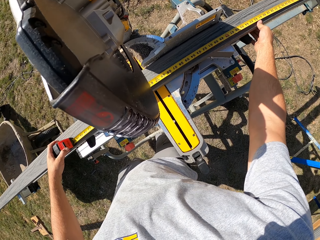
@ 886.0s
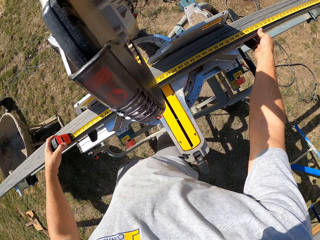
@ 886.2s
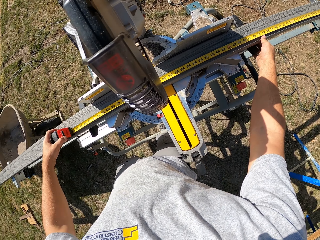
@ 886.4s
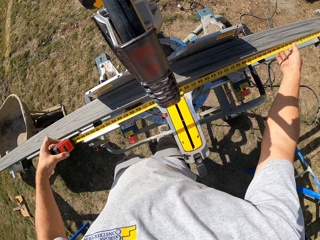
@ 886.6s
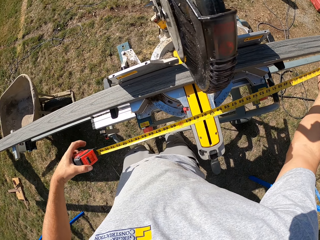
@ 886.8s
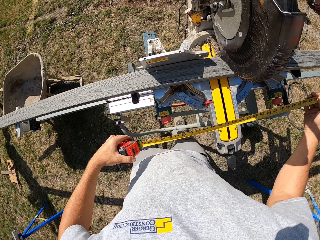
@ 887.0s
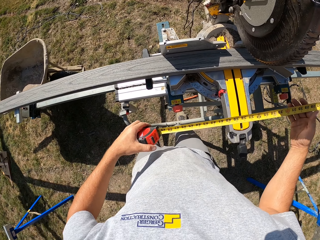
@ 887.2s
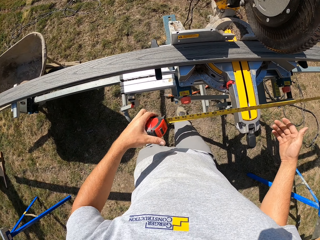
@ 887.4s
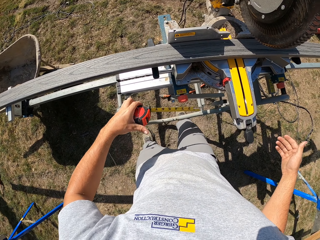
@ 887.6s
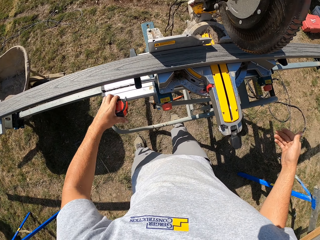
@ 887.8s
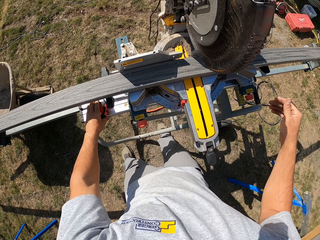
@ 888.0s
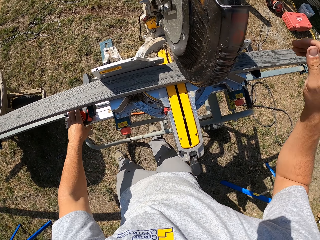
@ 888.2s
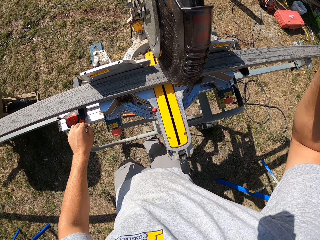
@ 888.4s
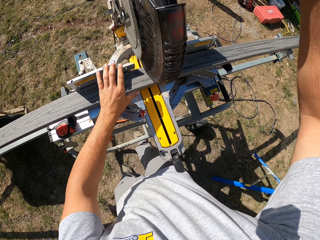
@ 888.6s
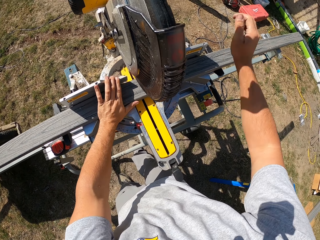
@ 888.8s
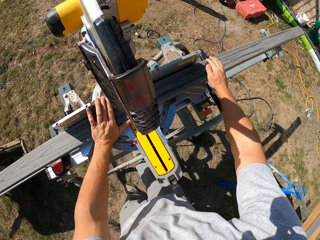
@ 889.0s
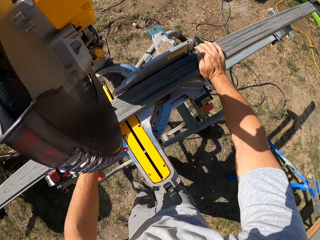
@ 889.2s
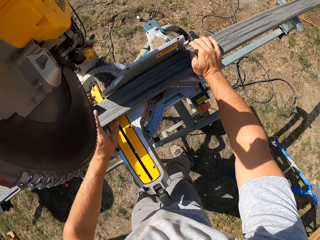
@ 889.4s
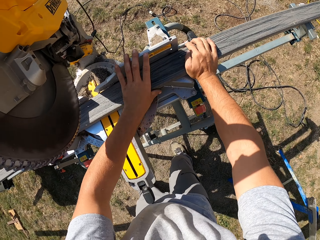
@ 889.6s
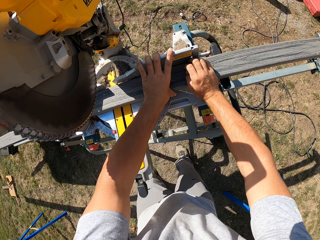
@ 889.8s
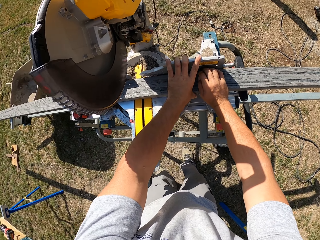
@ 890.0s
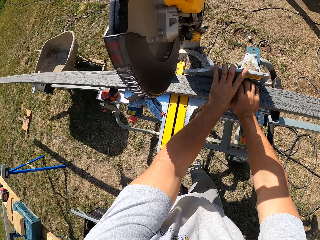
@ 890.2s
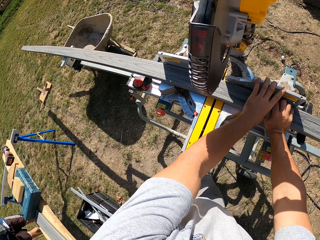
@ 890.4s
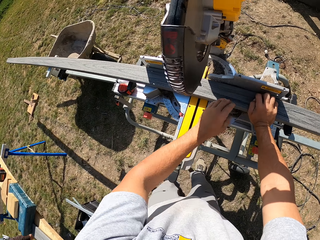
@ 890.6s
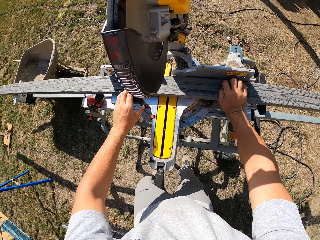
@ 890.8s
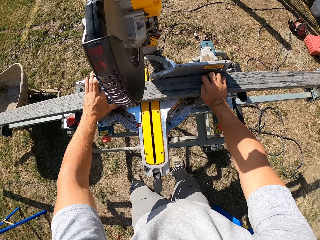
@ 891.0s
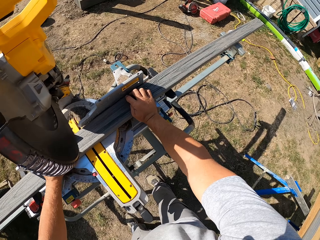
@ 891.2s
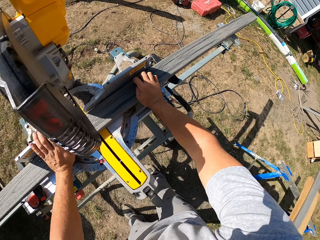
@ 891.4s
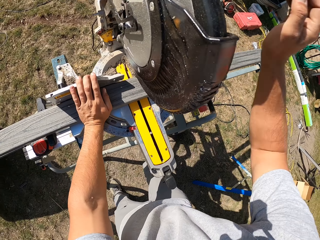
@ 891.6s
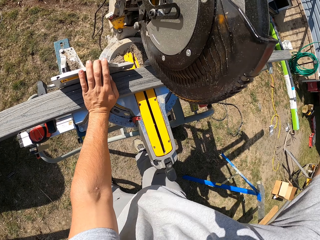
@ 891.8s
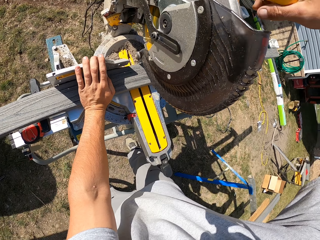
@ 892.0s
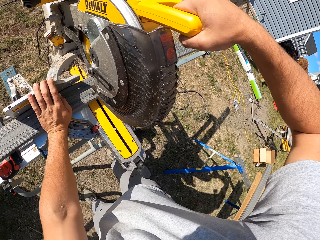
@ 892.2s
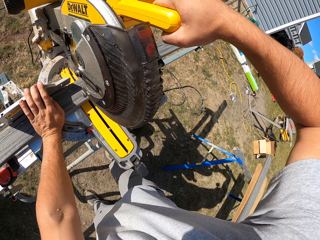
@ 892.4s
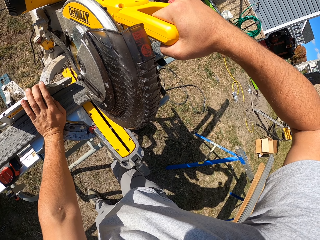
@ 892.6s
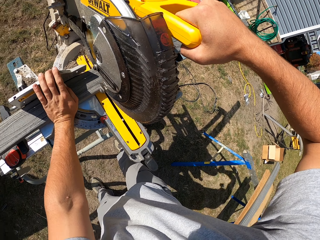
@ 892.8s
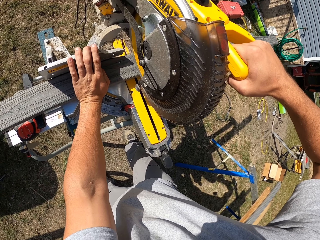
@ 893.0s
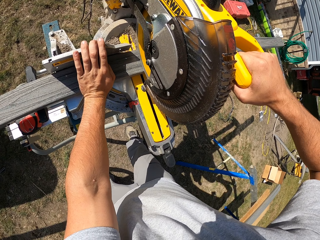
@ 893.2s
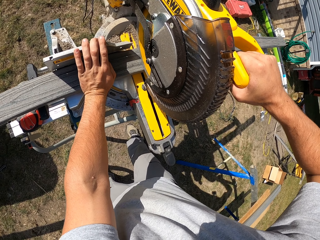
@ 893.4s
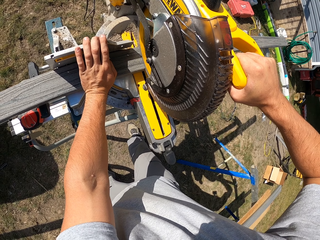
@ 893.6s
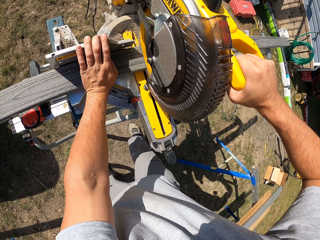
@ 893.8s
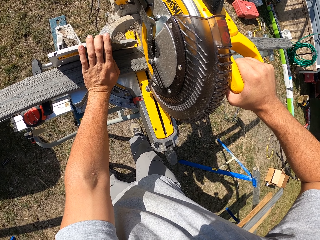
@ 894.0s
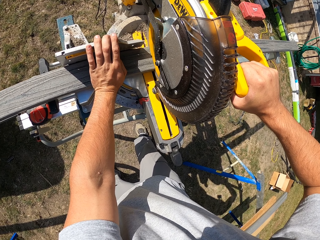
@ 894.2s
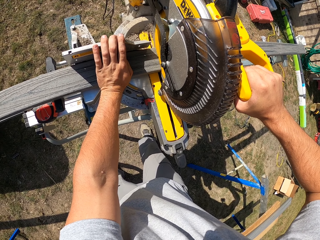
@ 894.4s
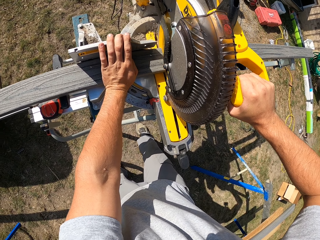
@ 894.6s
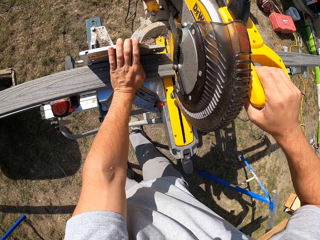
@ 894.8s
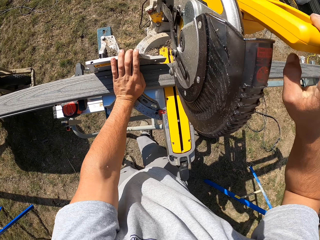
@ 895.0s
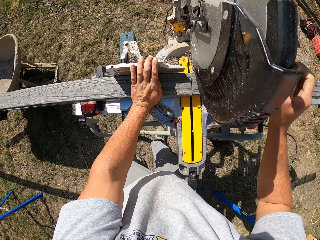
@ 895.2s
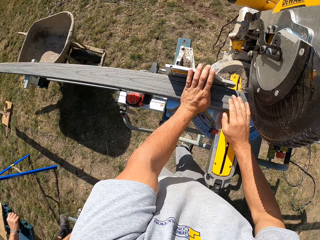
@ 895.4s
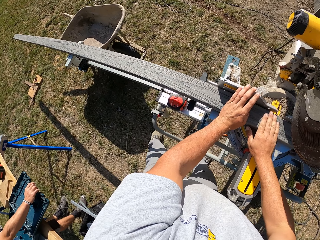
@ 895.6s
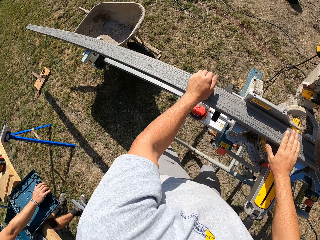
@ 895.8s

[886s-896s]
A person walks in the workshop. The camera wearer folds the tape measure. He puts the tape measure on the machine. He lifts his hand and touches the piece of timber. He holds the ON/OFF trigger of the miter saw. He cuts the piece of timber.

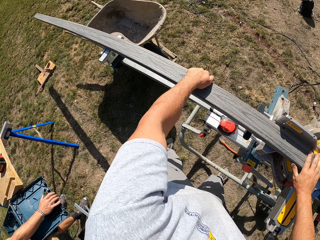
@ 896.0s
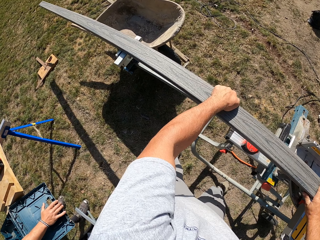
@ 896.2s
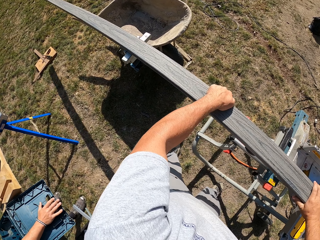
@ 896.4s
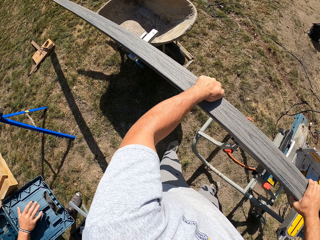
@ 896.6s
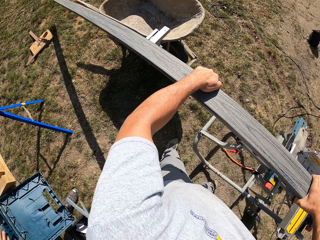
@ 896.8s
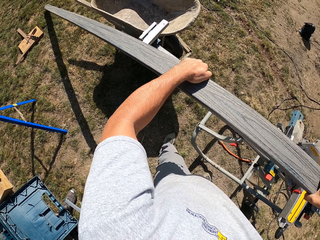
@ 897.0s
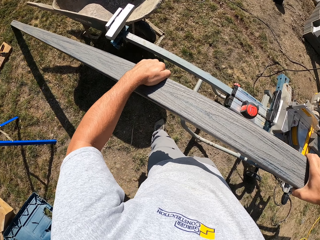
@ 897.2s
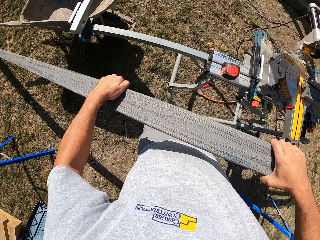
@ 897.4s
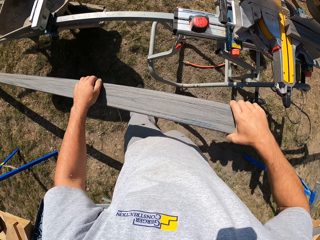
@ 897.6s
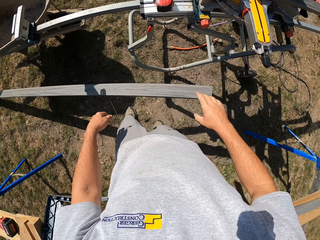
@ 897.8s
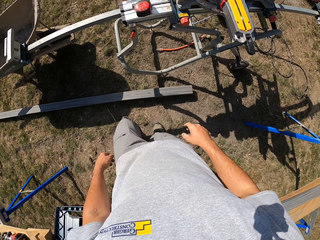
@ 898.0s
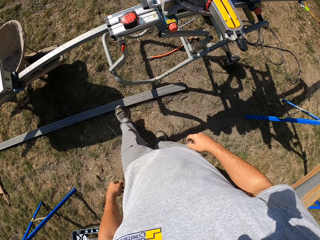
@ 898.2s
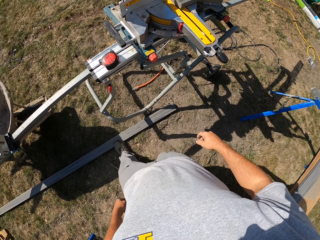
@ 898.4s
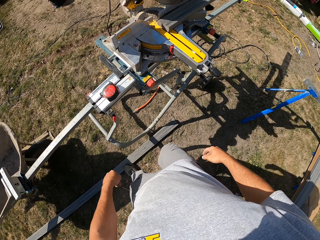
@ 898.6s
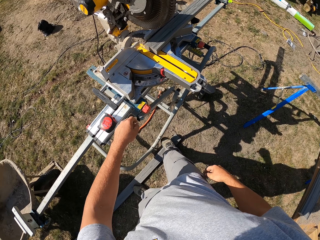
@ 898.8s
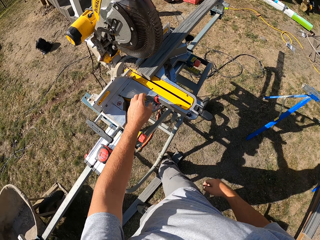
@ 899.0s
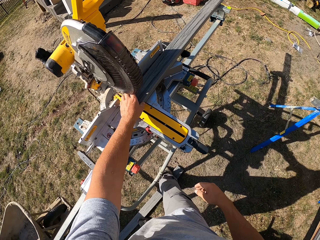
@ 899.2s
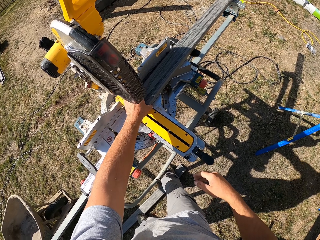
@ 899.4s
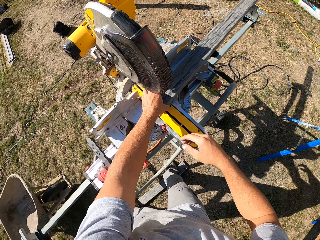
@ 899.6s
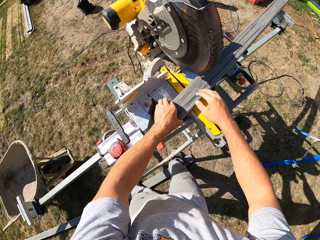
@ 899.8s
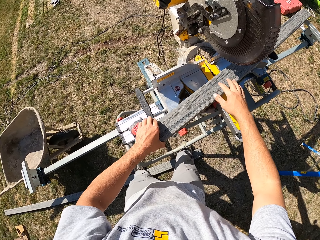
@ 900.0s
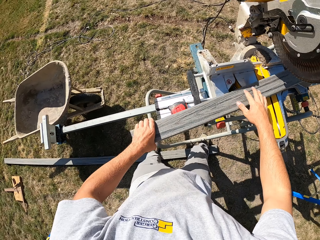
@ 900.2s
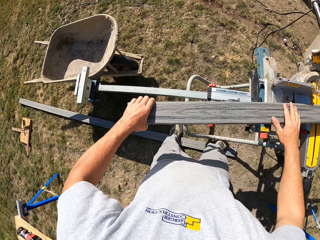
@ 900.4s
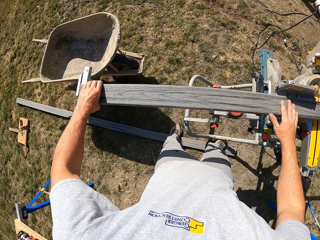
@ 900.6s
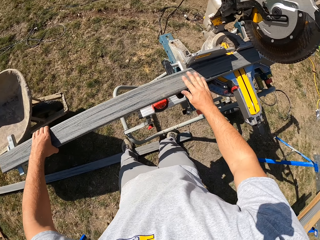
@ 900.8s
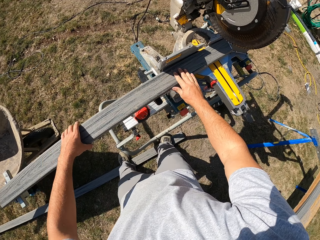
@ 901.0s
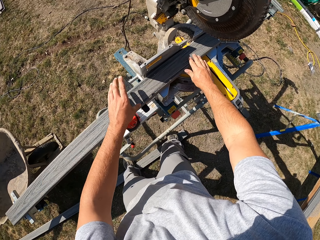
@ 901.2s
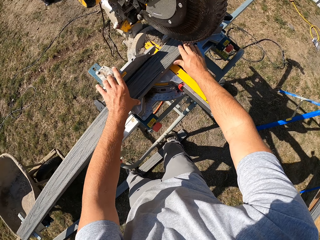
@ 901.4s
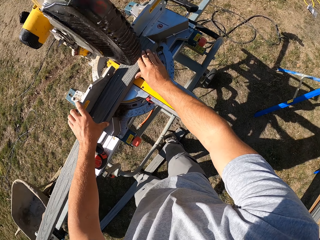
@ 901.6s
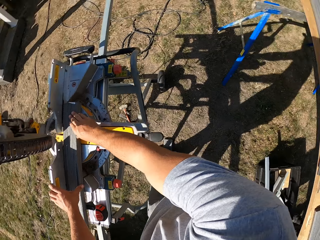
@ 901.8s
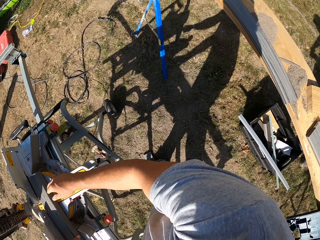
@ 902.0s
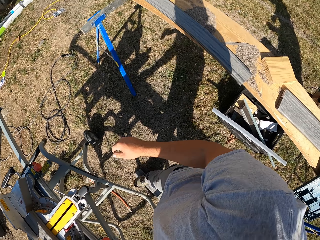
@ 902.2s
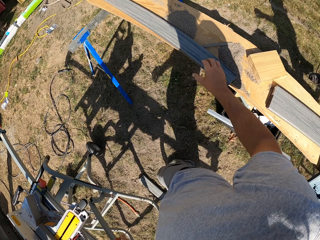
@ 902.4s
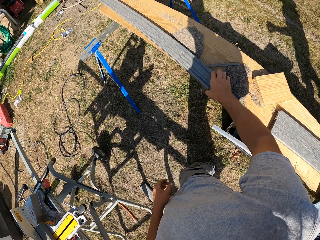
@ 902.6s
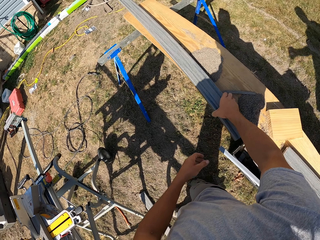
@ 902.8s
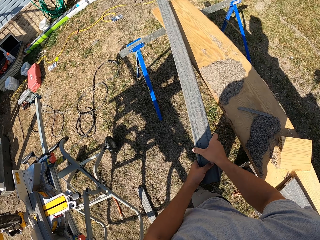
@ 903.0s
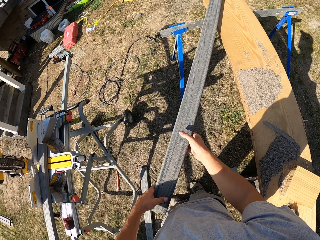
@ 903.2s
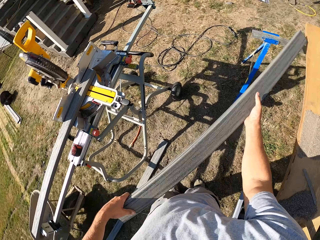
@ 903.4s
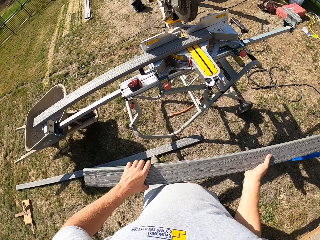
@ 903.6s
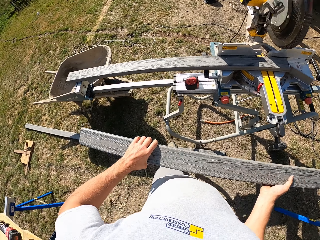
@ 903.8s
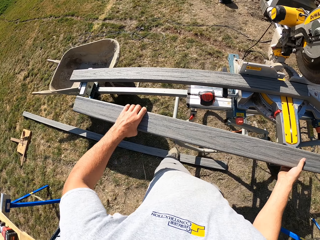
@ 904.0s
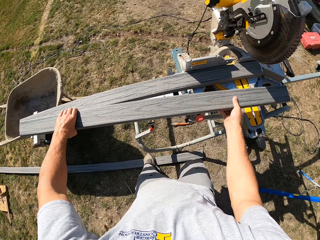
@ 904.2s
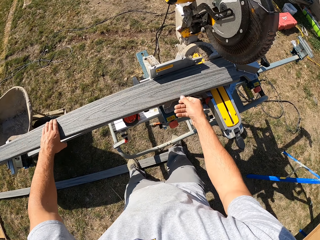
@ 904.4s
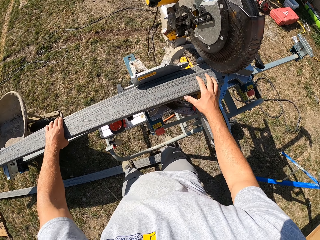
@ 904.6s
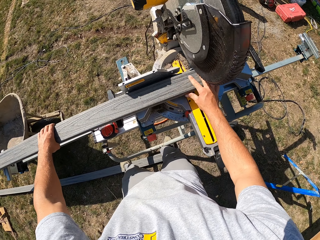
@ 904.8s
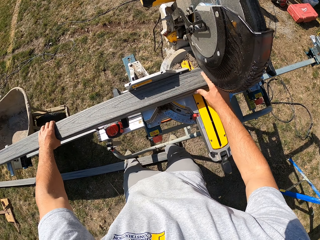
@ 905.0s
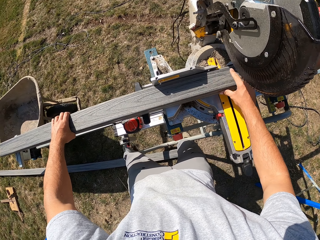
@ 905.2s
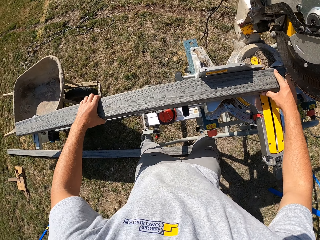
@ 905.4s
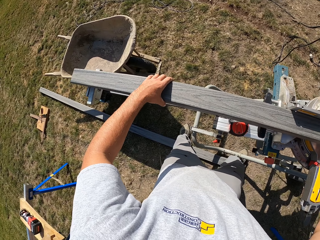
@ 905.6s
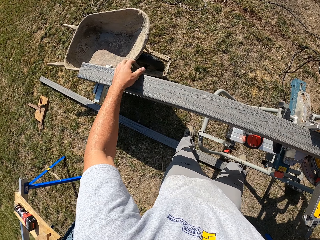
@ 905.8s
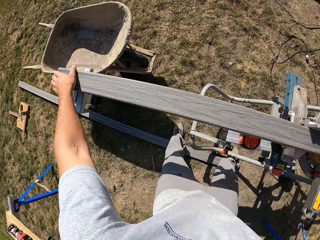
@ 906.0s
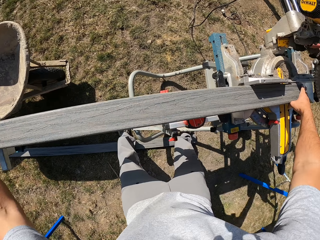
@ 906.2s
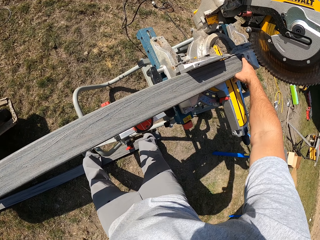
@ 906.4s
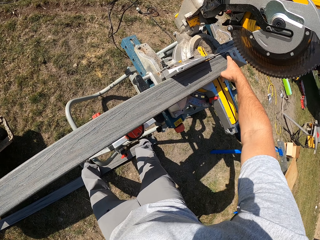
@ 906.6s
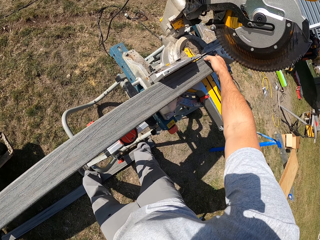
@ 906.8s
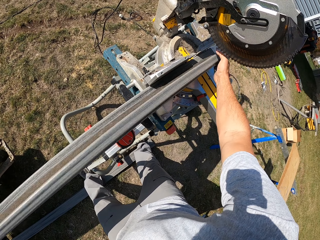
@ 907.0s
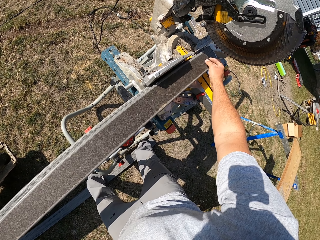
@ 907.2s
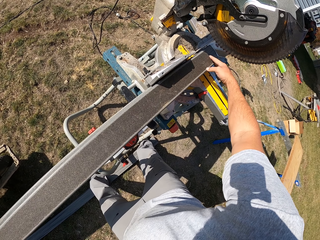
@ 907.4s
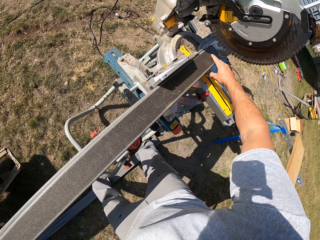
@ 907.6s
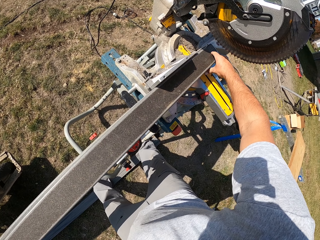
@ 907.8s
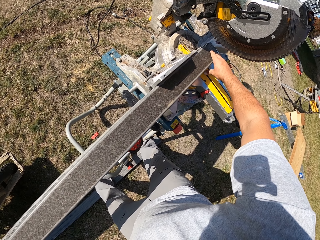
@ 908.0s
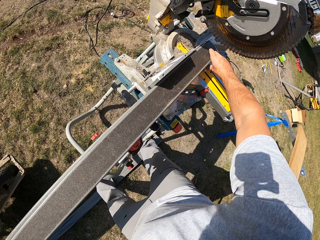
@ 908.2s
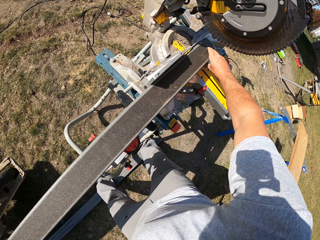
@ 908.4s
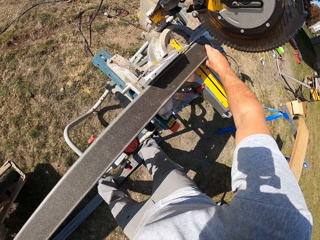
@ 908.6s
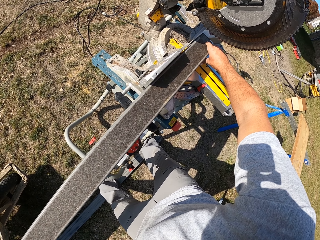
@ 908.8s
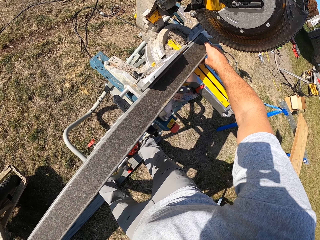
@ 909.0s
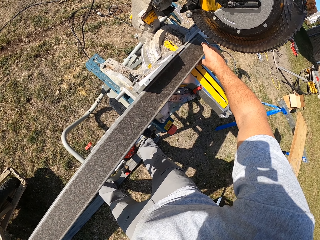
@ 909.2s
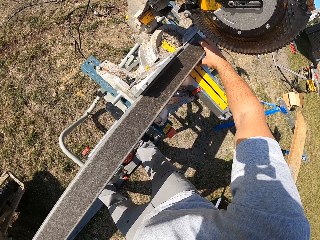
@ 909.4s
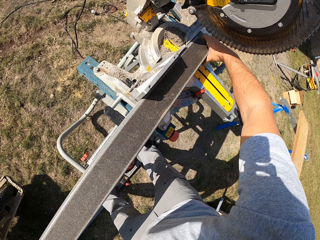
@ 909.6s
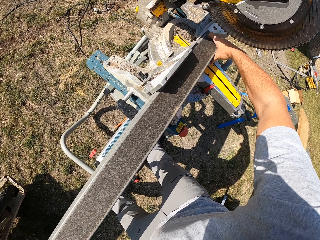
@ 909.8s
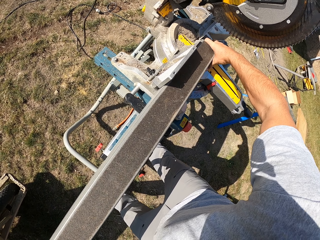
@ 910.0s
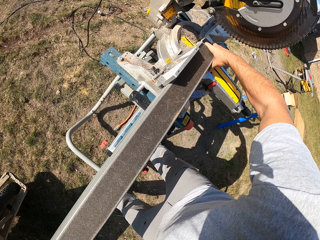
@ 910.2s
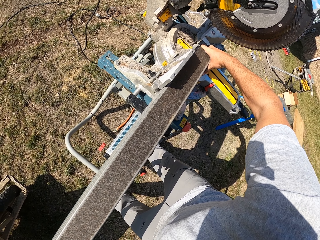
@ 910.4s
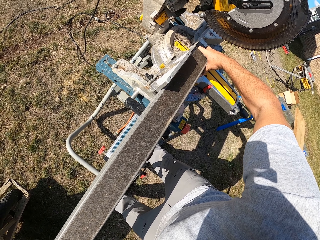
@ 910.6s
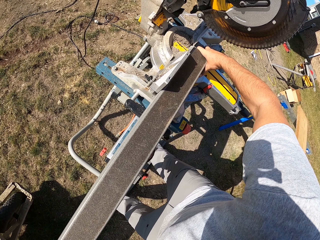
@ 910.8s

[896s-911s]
The camera wearer removes the timber from the machine. They drop the piece of timber, walk, and hold the piece of timber. They move the timber on the machine. They pick up another piece of timber. They place the piece of timber on the table of the miter saw. They reposition the piece of timber. They turn the piece of timber. They reposition the piece of timber.
